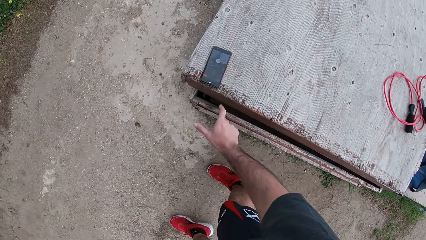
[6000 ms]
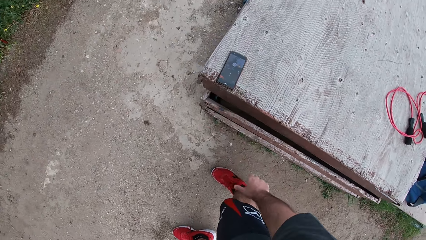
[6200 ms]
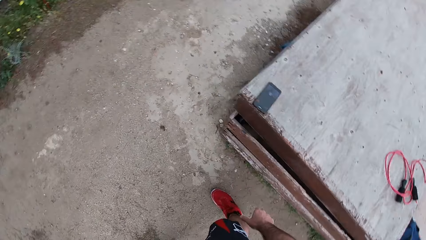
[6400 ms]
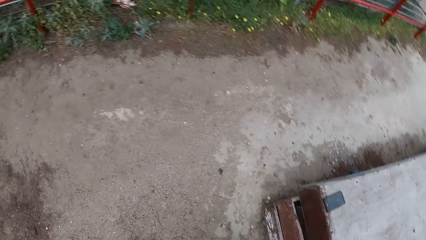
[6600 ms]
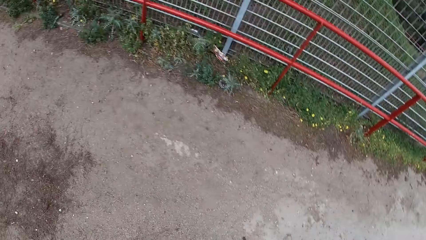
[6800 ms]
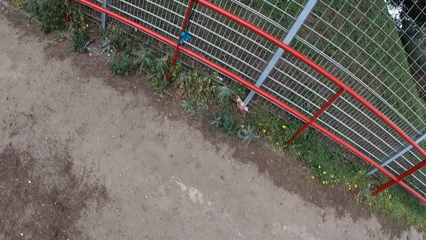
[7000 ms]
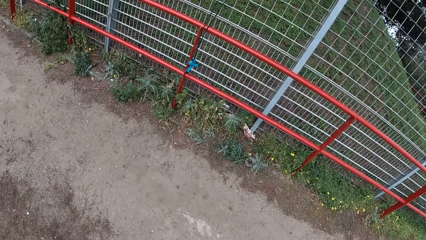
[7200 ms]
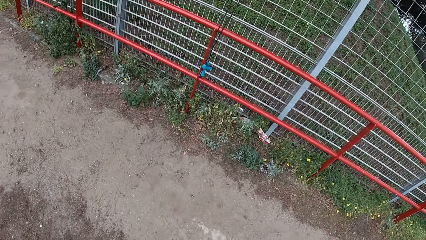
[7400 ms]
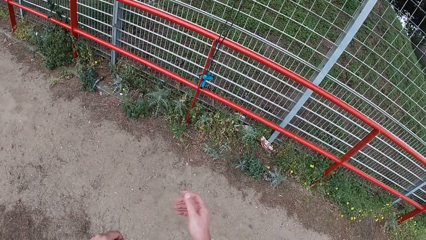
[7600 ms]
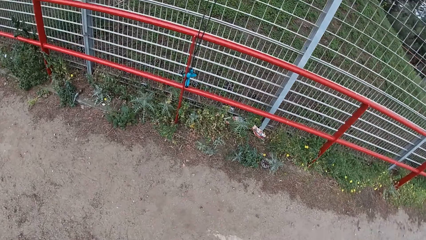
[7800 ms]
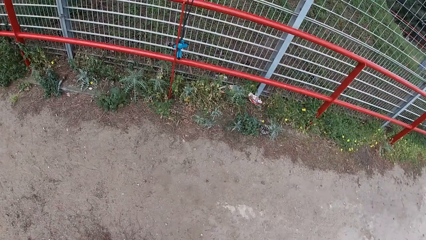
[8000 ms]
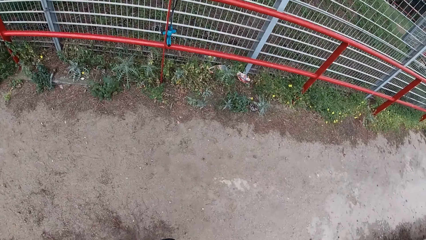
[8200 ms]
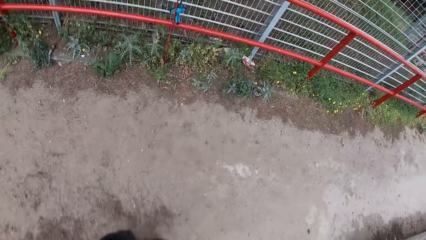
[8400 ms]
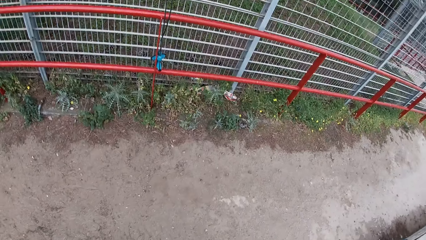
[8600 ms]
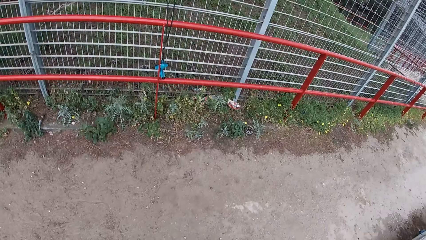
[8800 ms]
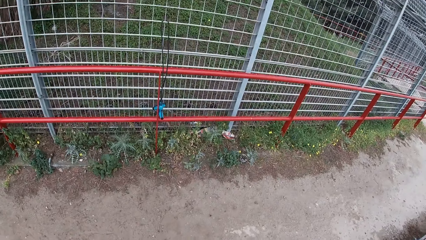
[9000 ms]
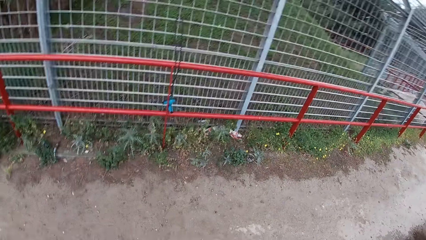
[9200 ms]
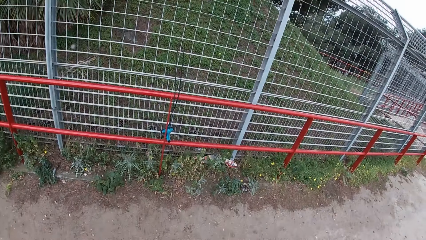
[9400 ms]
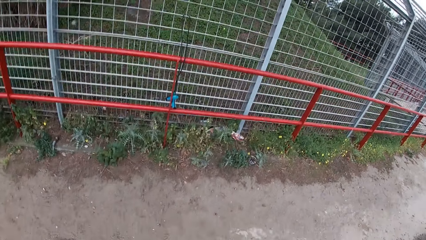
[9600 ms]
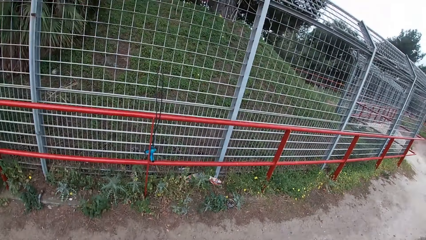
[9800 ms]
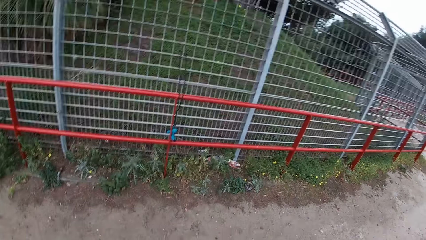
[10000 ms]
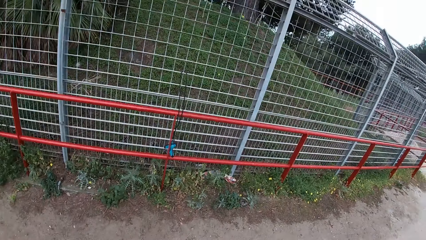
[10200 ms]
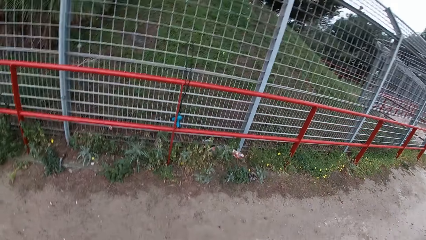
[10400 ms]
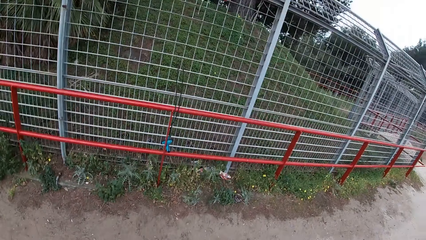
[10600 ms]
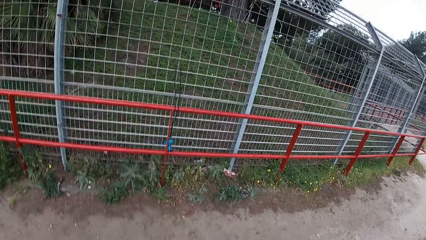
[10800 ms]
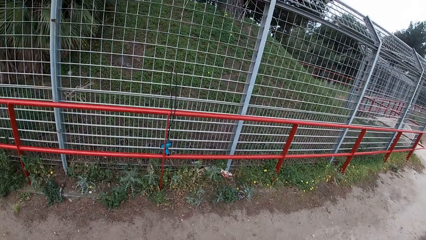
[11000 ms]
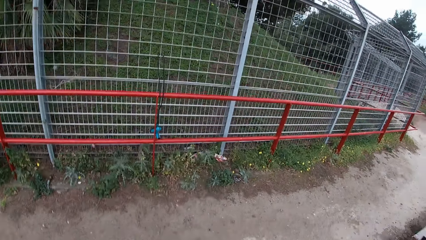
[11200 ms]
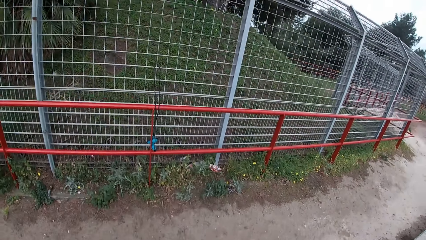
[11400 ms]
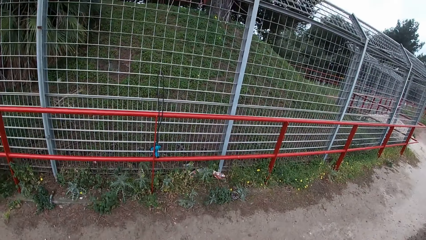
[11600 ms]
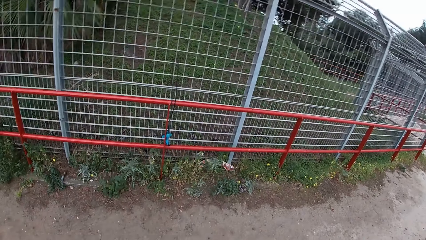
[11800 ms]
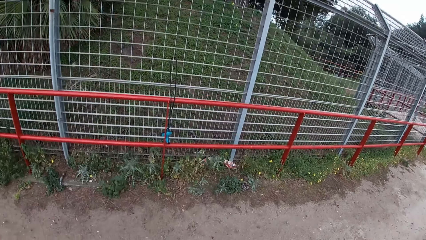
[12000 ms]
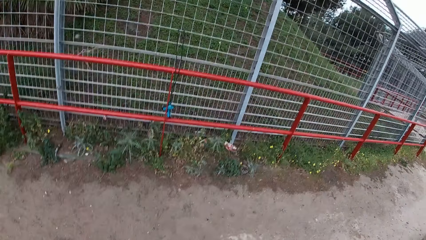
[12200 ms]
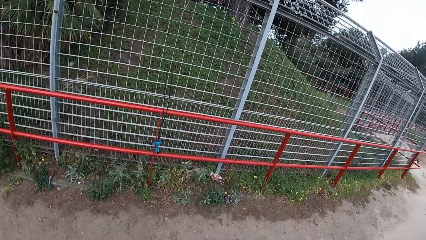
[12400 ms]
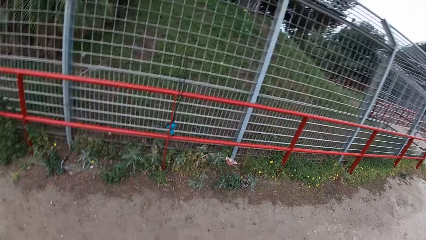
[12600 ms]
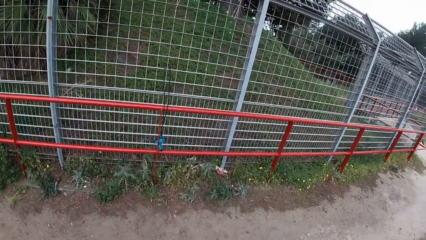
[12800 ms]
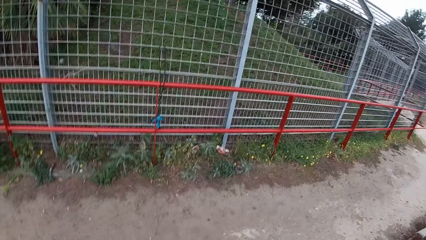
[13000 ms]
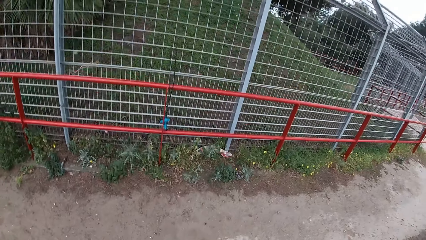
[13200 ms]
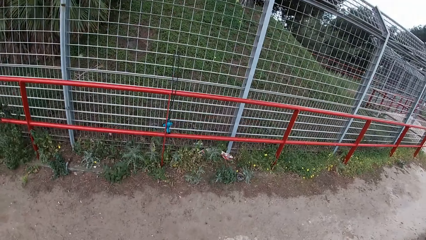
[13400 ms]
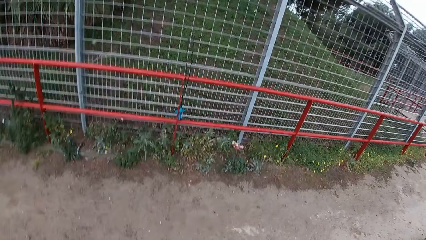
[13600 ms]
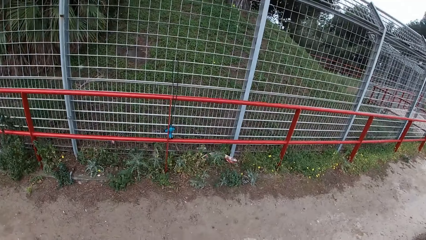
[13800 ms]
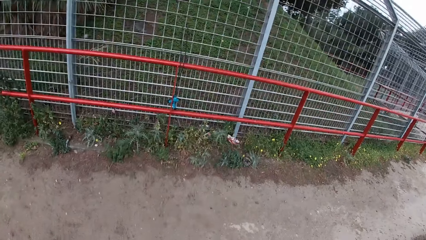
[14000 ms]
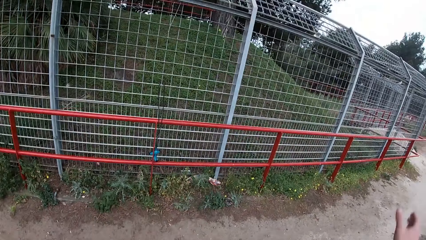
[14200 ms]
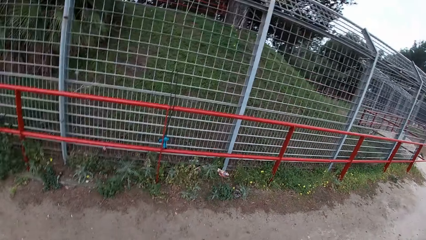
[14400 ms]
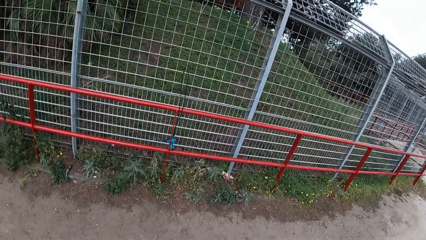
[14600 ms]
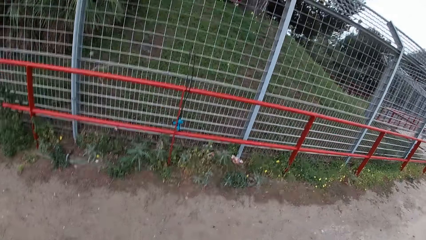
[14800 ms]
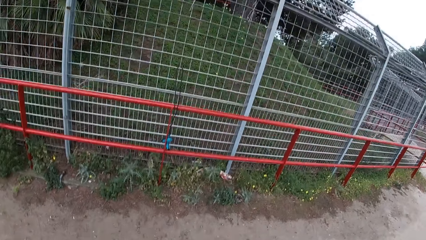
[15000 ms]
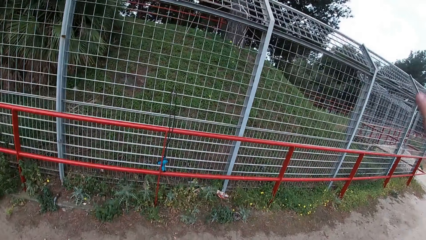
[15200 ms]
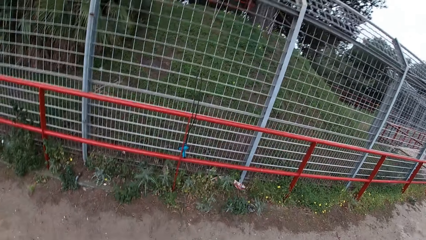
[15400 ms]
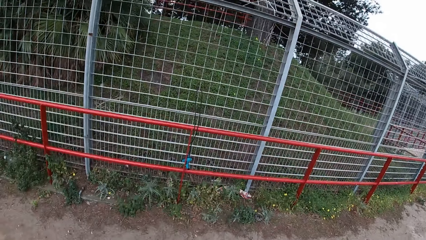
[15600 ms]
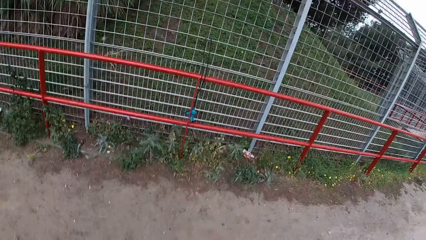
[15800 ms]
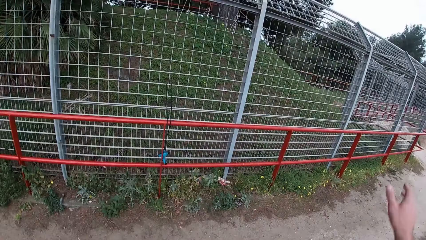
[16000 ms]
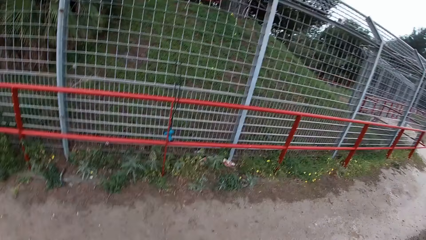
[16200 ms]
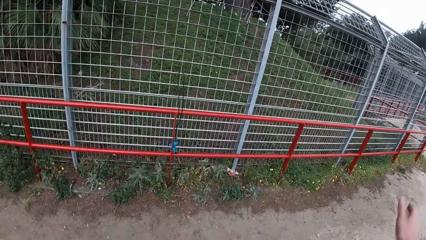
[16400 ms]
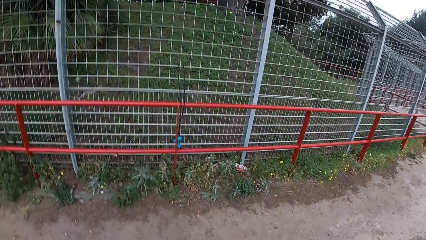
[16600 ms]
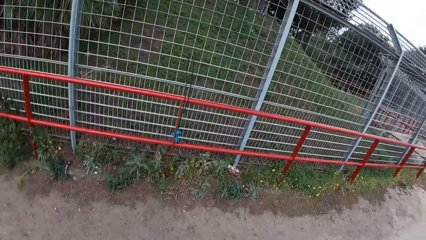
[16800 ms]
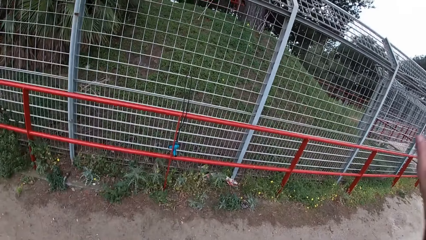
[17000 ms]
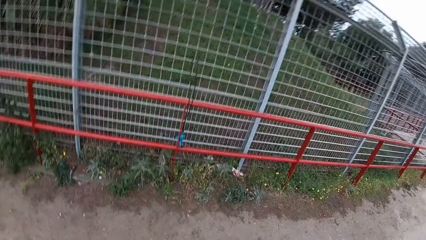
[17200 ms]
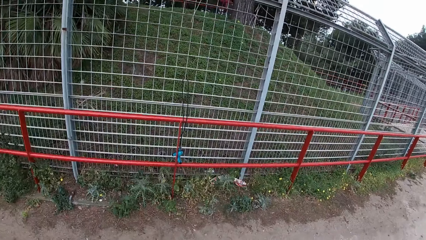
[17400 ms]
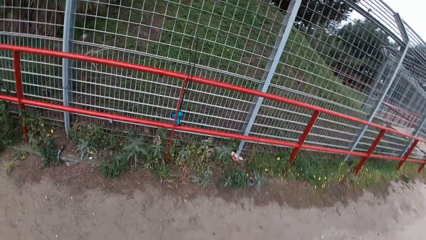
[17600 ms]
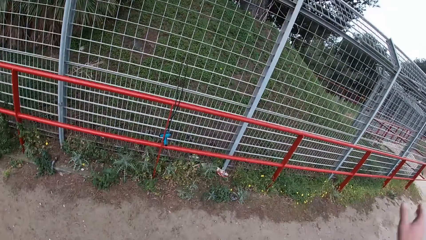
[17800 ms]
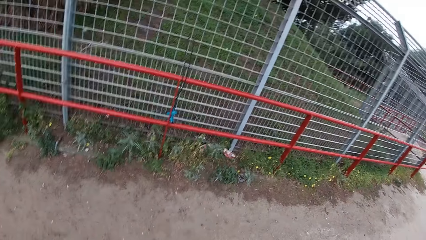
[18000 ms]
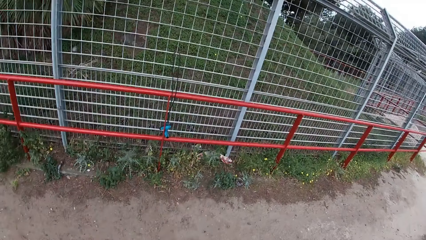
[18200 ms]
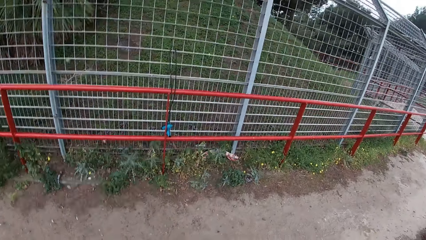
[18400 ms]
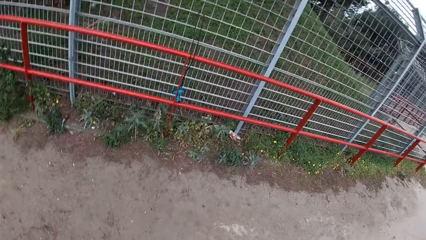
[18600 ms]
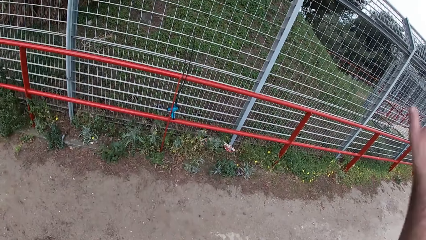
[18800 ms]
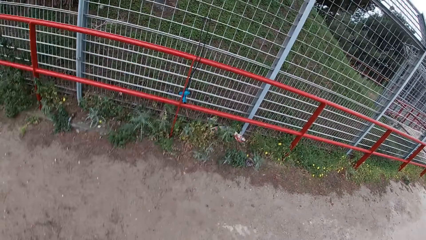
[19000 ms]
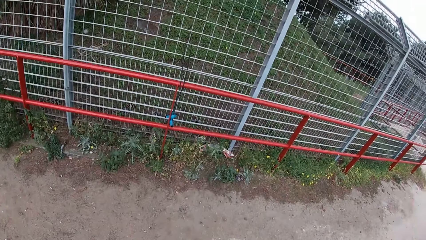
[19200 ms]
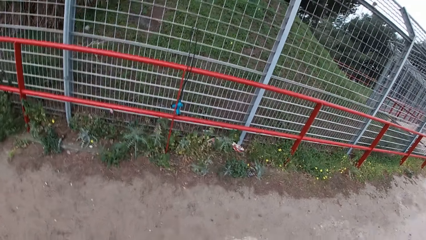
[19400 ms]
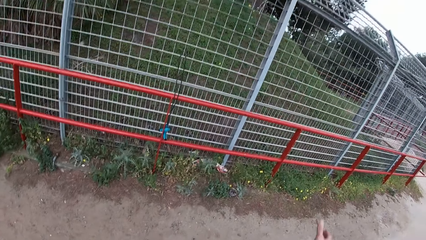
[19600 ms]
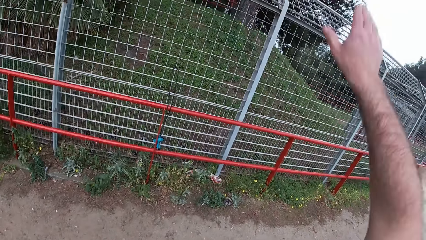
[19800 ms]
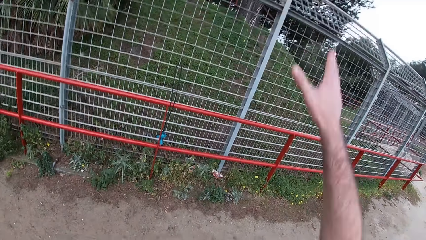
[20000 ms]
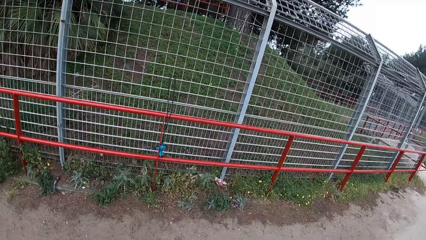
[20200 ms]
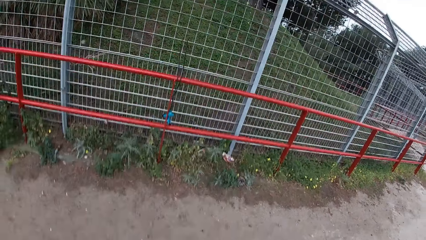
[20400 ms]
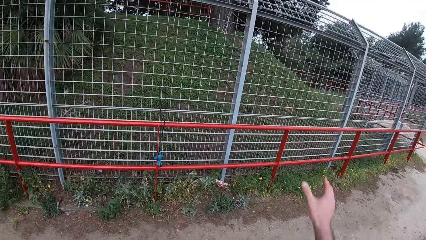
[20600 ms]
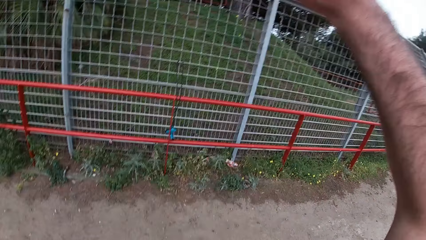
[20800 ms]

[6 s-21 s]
The camera wearer drops off his hand. He sways his hand. He does jumping jacks in a park. He raises his hands. He raises his left hand. He drops the hand.
